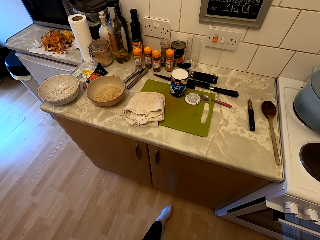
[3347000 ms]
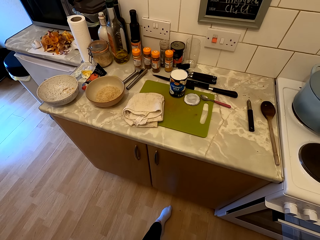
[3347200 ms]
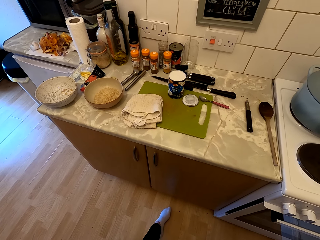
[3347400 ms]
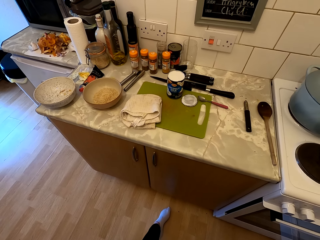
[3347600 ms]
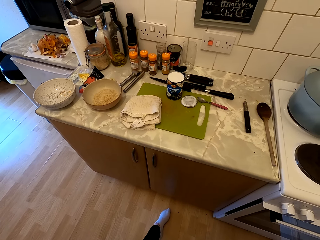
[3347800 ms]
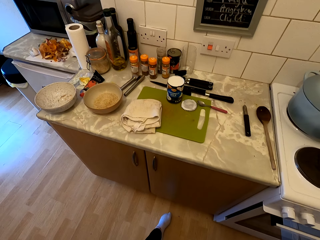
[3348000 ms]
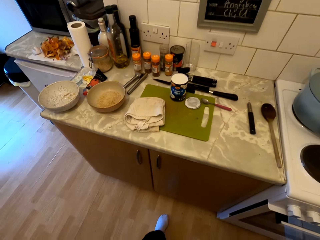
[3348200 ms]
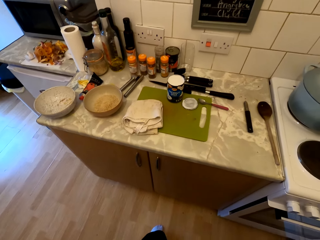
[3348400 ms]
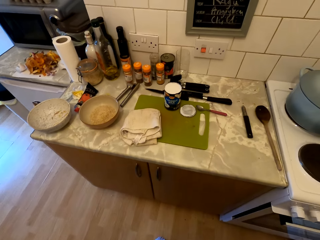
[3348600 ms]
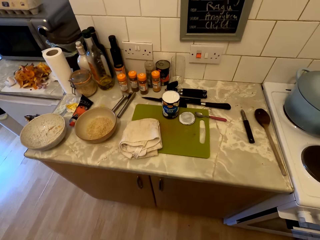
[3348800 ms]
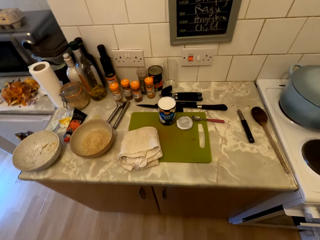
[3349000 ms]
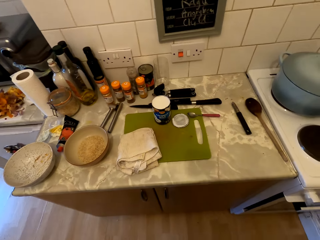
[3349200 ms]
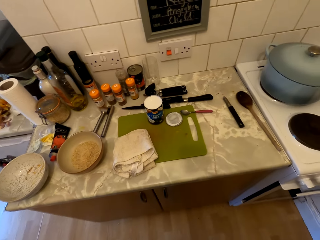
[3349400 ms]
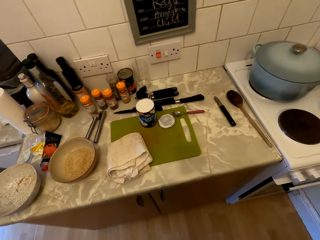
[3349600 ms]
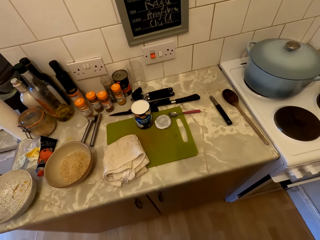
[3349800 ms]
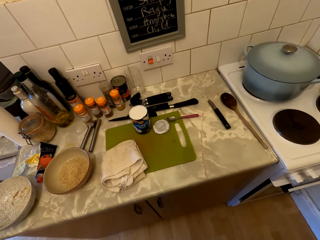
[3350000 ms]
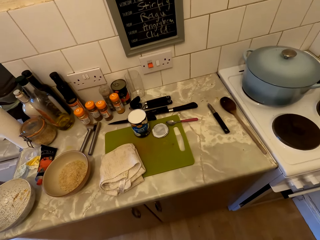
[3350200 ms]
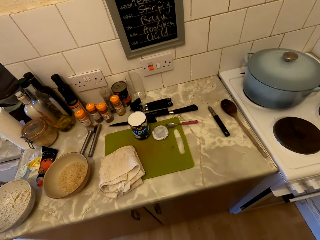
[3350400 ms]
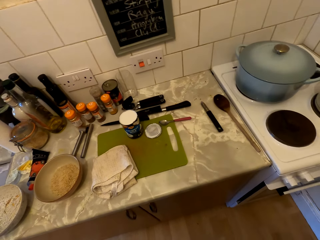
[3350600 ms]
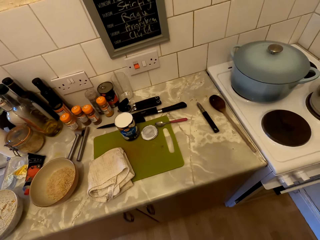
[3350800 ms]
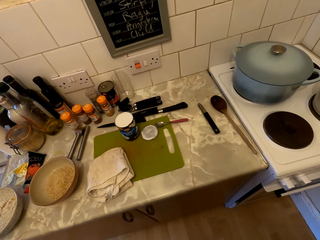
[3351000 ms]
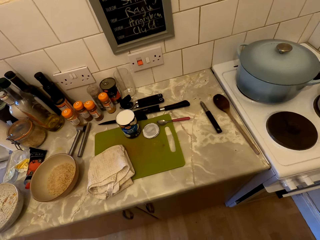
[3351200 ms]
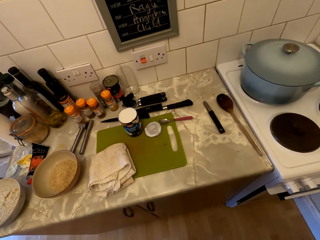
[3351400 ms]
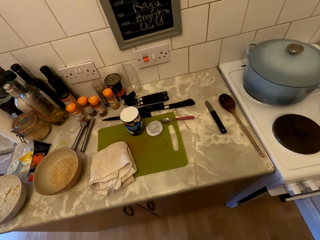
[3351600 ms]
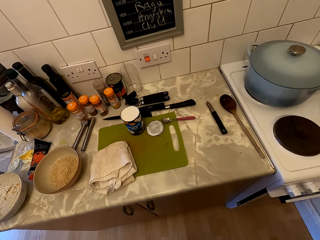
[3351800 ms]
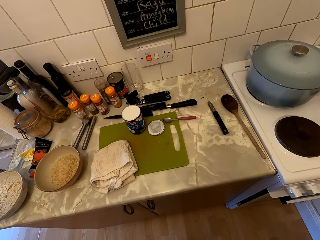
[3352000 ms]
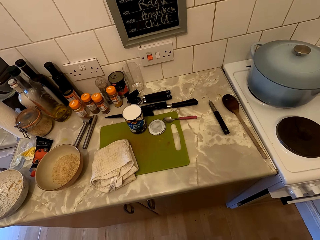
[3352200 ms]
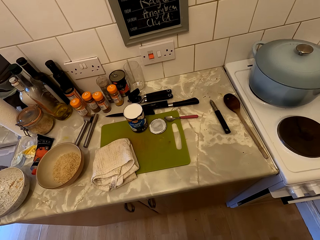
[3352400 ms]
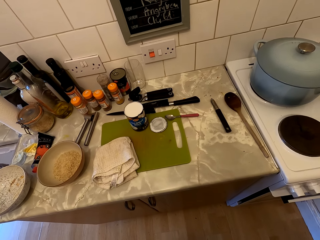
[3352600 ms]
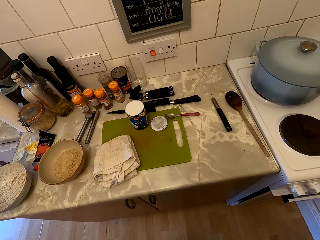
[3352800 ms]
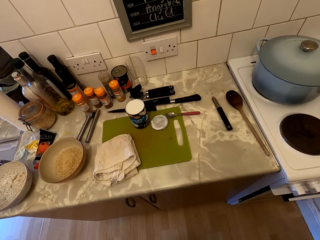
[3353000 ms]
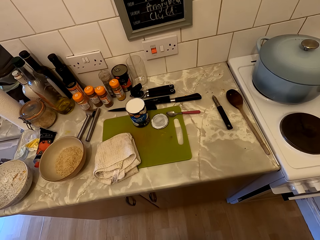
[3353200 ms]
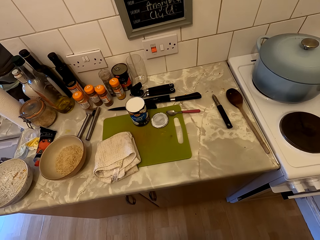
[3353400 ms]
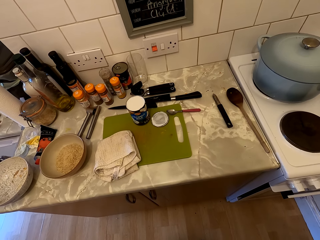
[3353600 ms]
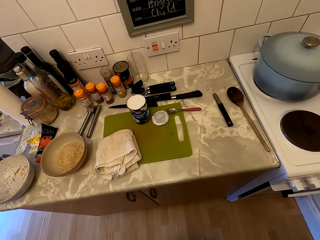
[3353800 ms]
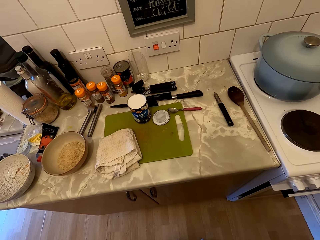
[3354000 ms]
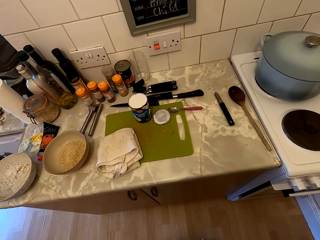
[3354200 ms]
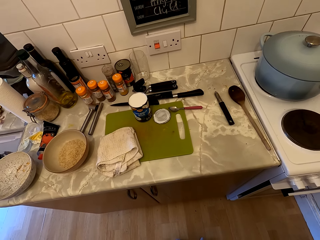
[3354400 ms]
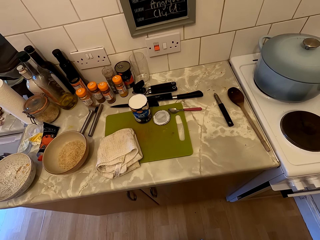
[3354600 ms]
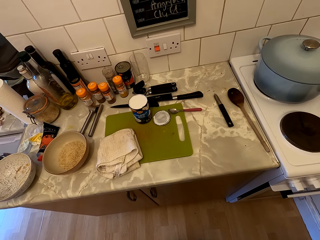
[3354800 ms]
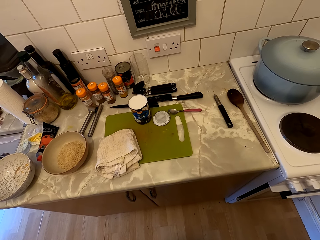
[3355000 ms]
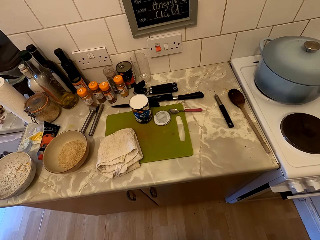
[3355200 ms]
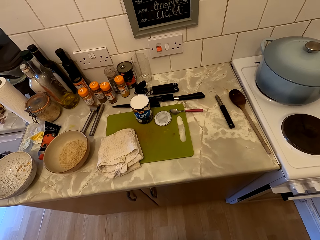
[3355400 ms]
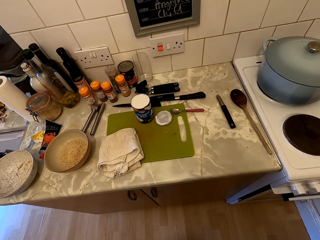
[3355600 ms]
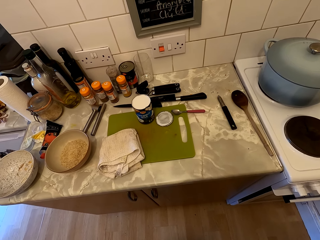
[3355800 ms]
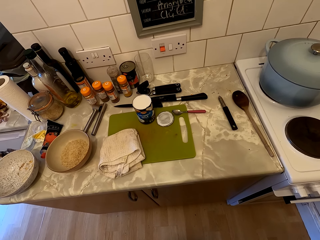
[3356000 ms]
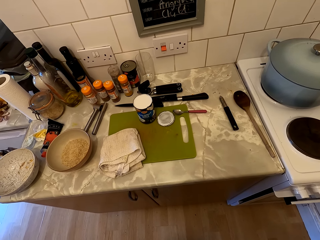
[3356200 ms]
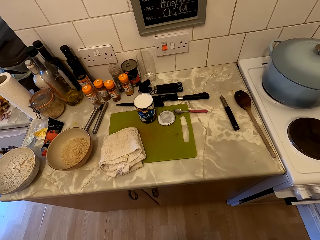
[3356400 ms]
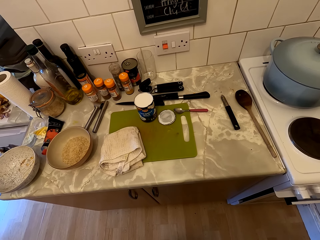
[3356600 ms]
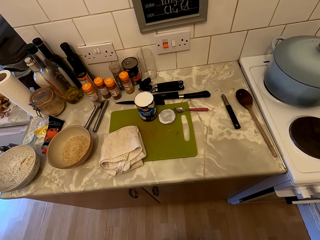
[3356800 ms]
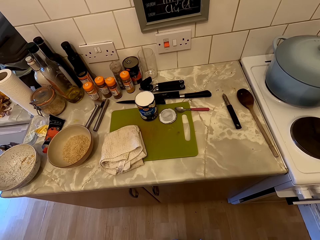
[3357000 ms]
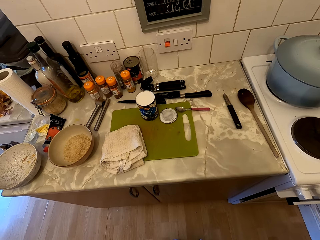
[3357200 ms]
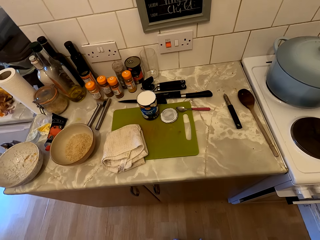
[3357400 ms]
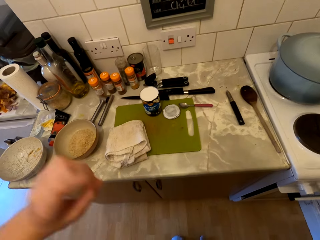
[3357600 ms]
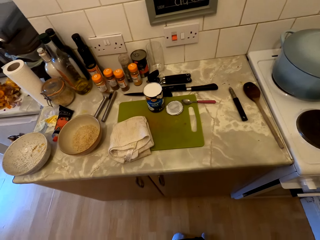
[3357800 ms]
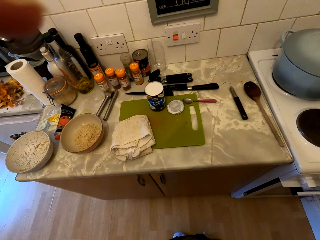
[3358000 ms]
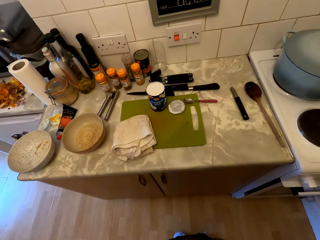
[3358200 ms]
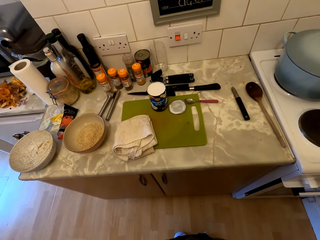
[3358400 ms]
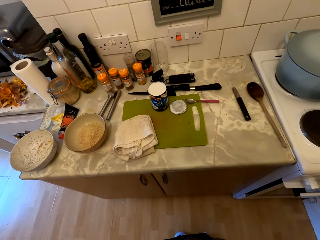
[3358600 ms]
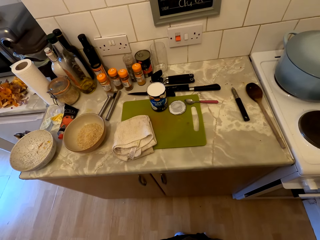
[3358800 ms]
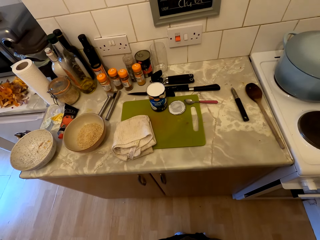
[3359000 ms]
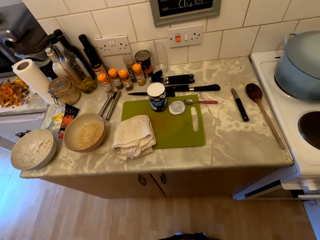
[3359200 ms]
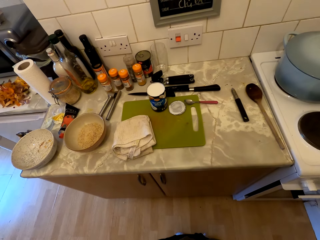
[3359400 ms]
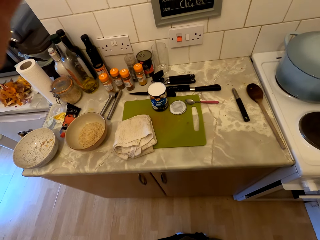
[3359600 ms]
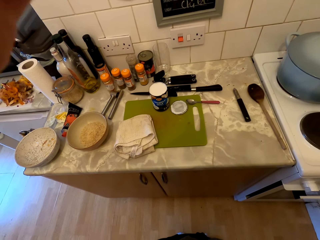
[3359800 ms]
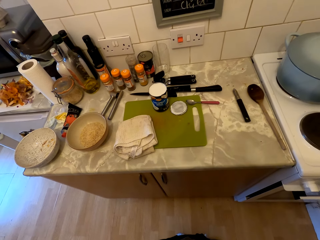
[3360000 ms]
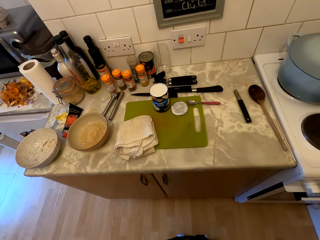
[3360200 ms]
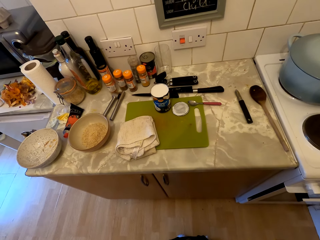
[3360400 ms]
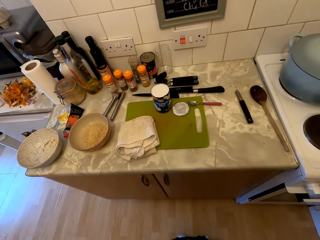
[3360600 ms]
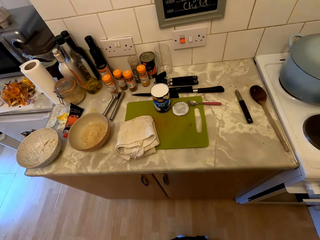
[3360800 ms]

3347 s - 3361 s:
The camera wearer looks around and talks to a person. They look around. The person talks to the camera wearer. The camera wearer looks around. The person talks to the camera wearer. The person talks to the camera wearer again. The camera wearer looks around, talks to the person, lifts the hand up and looks around.
